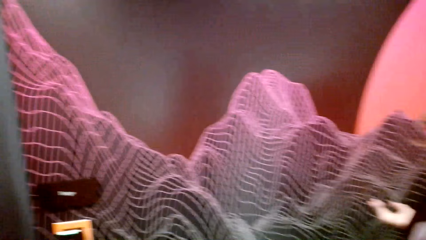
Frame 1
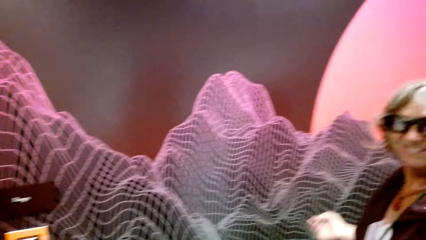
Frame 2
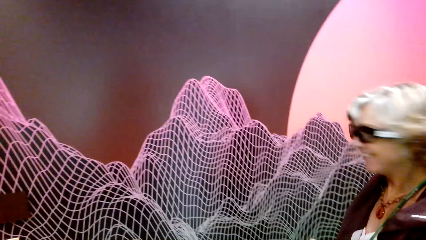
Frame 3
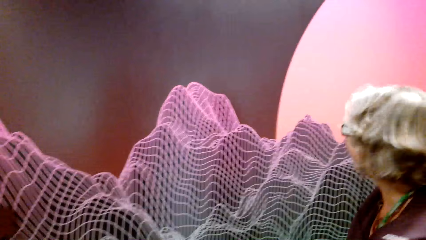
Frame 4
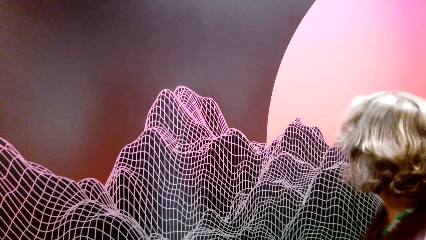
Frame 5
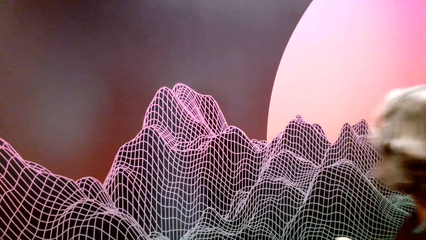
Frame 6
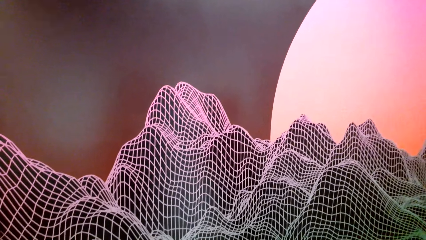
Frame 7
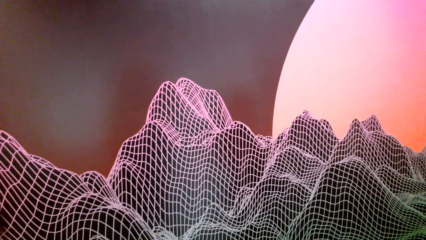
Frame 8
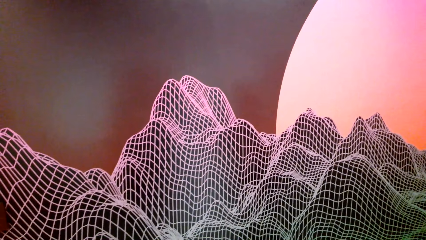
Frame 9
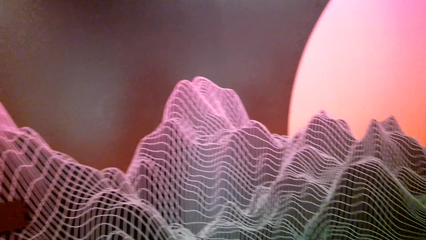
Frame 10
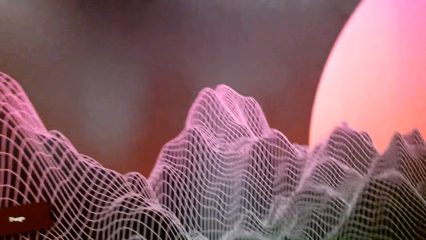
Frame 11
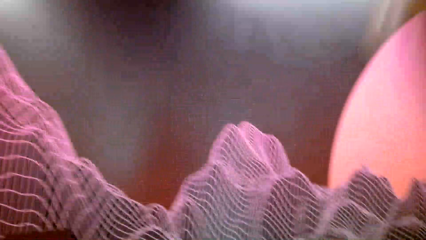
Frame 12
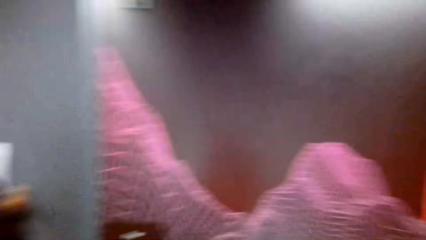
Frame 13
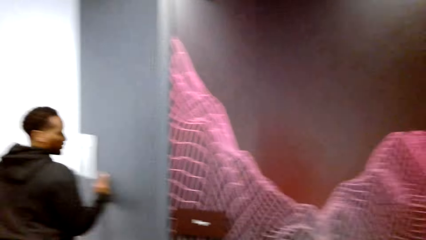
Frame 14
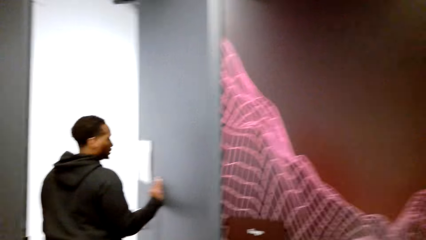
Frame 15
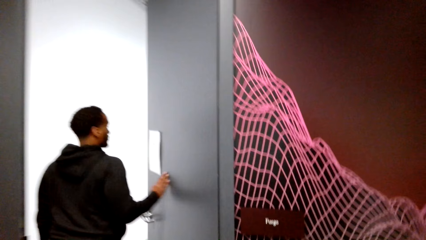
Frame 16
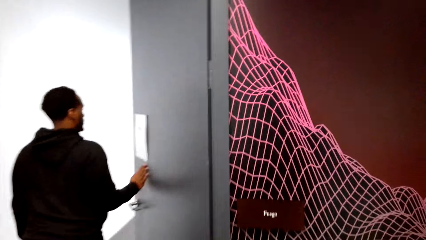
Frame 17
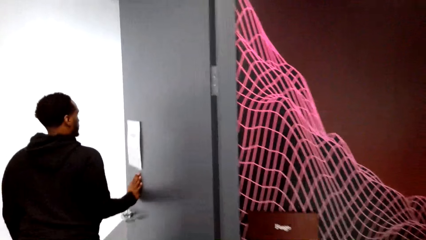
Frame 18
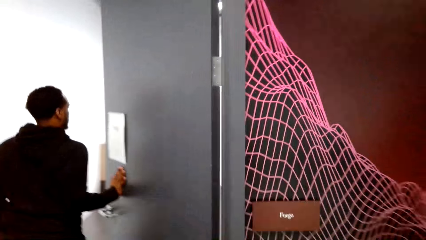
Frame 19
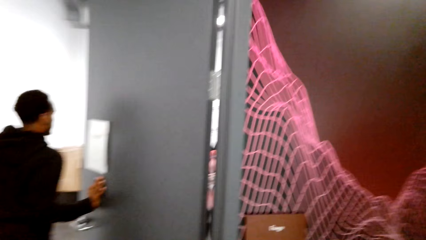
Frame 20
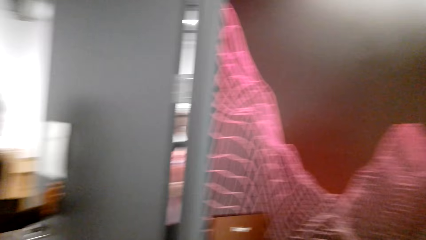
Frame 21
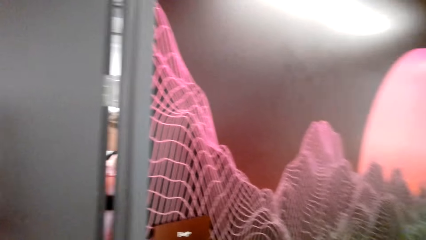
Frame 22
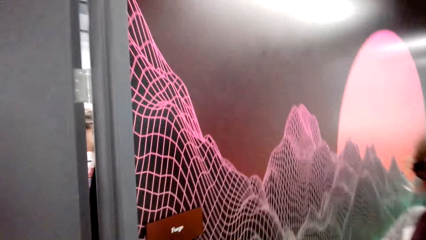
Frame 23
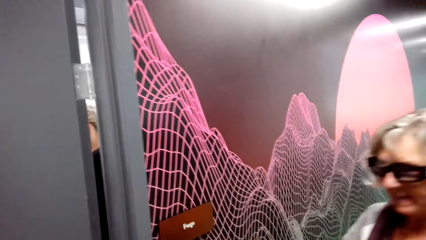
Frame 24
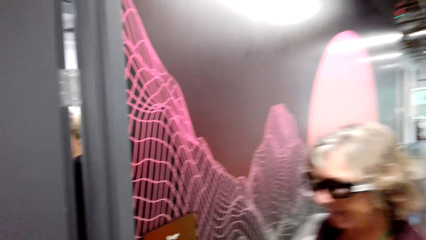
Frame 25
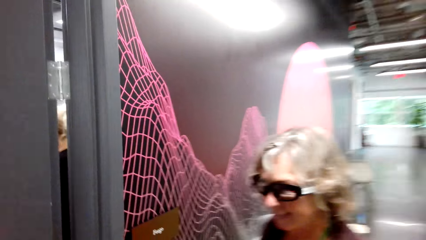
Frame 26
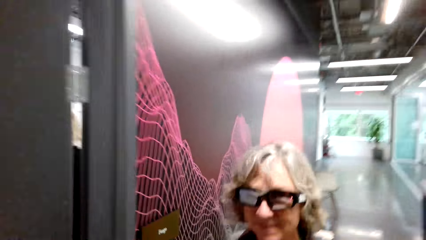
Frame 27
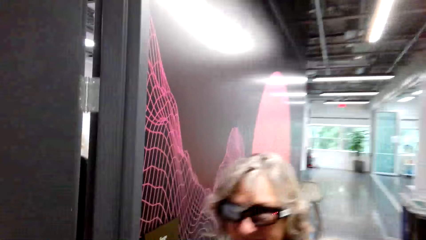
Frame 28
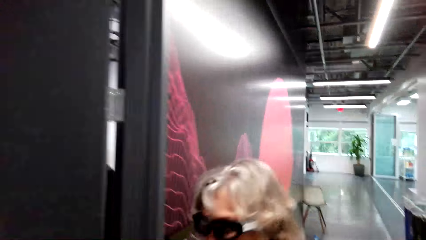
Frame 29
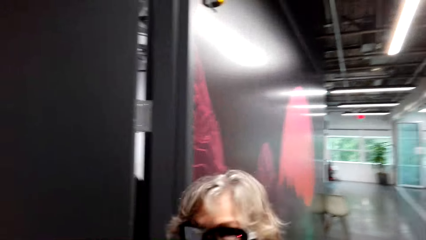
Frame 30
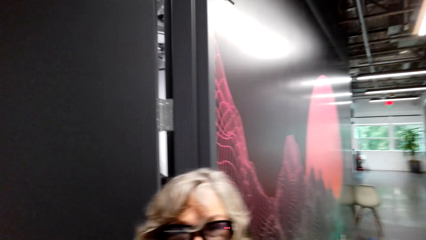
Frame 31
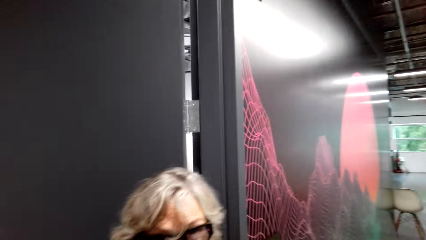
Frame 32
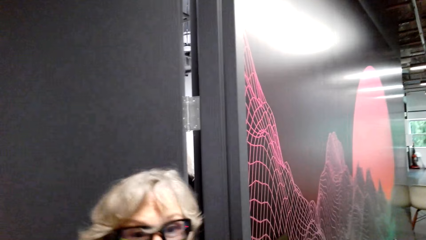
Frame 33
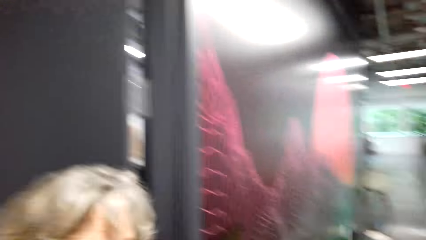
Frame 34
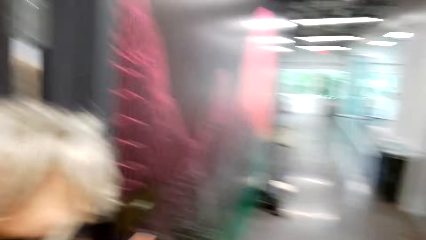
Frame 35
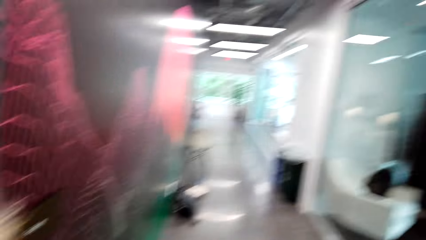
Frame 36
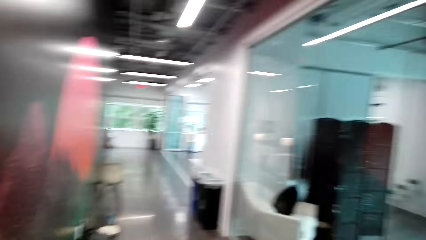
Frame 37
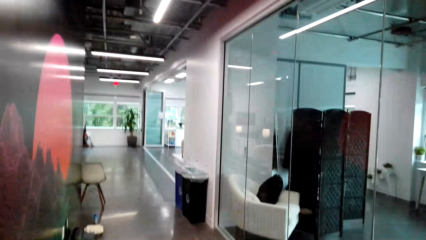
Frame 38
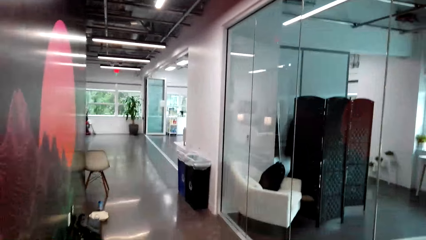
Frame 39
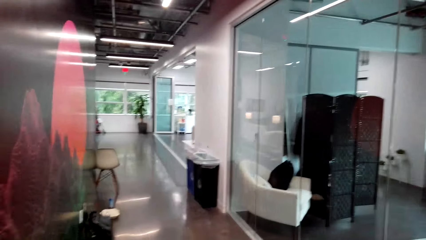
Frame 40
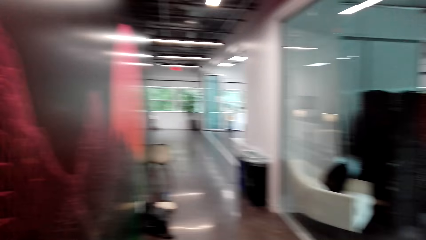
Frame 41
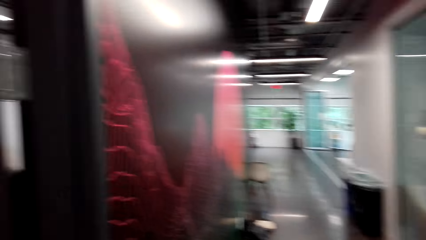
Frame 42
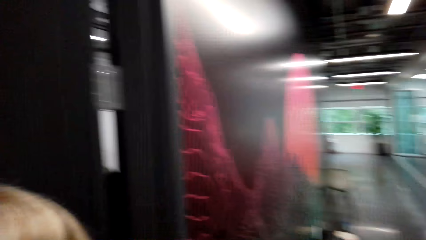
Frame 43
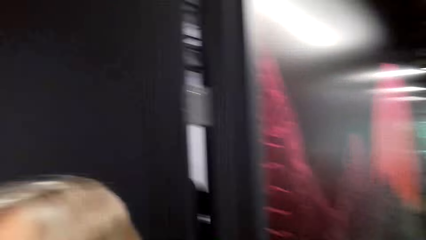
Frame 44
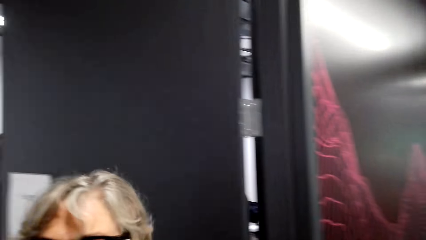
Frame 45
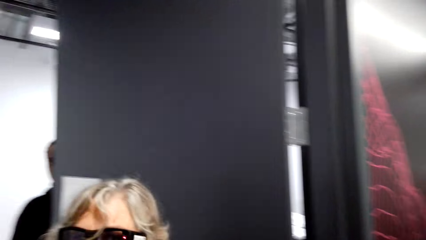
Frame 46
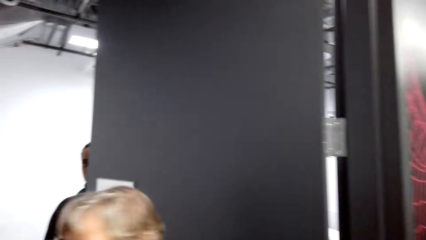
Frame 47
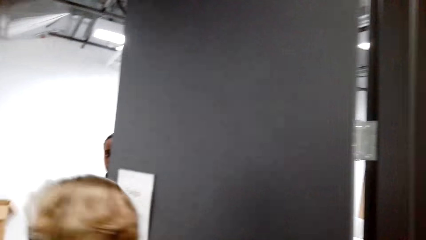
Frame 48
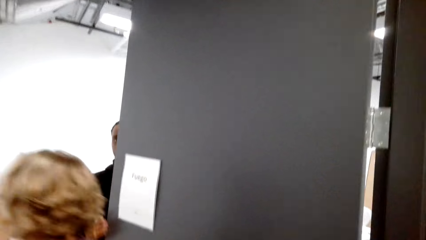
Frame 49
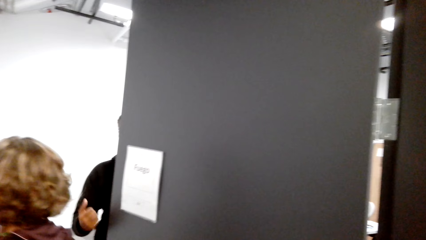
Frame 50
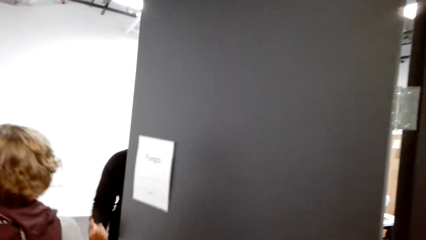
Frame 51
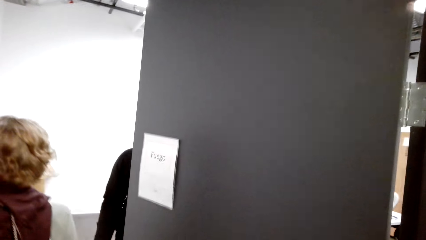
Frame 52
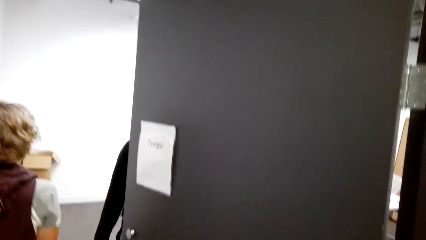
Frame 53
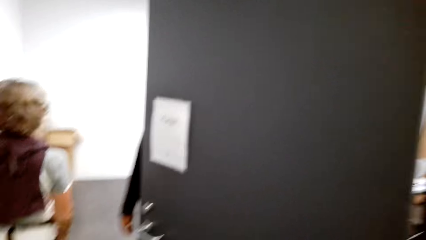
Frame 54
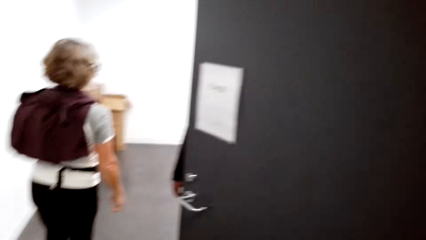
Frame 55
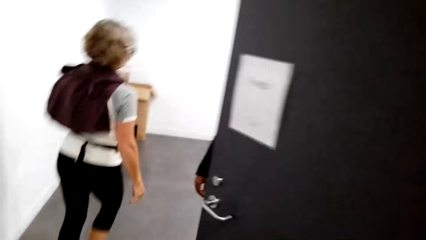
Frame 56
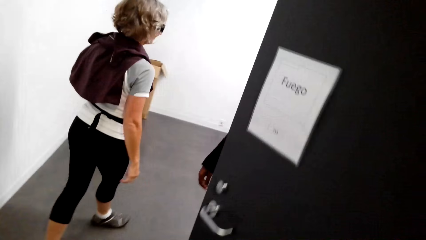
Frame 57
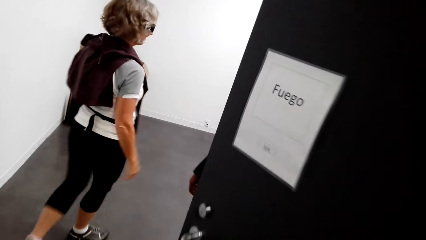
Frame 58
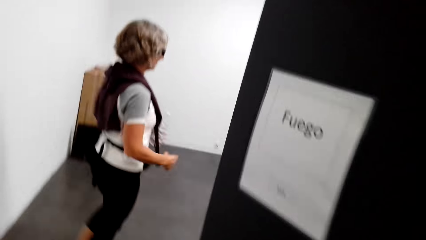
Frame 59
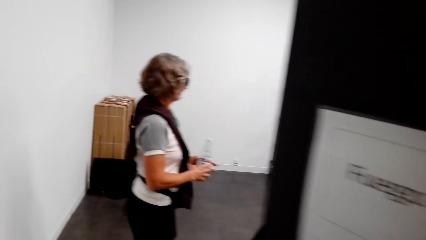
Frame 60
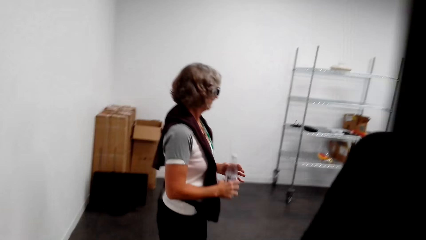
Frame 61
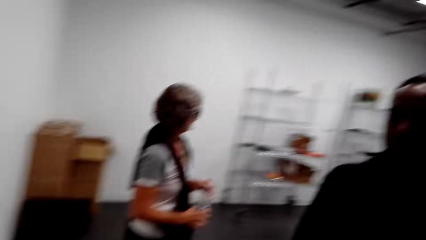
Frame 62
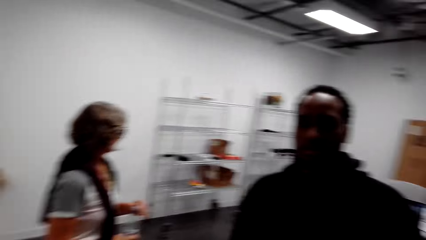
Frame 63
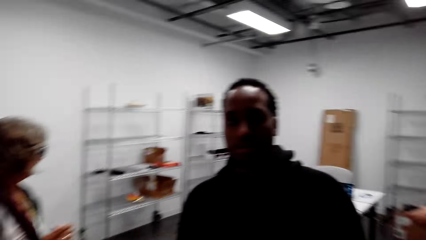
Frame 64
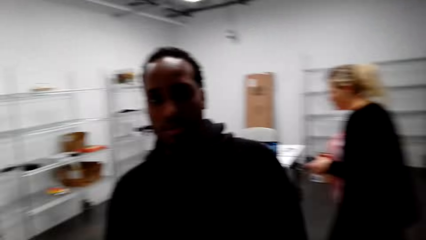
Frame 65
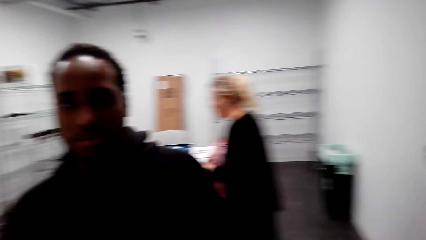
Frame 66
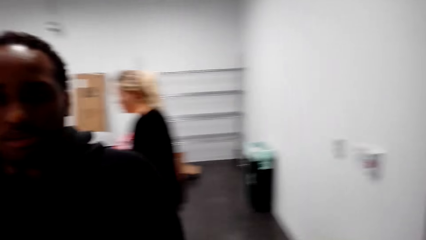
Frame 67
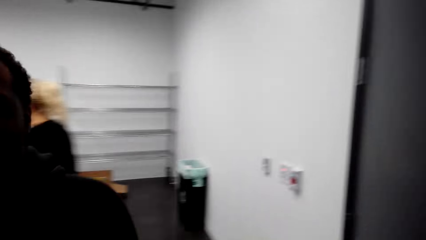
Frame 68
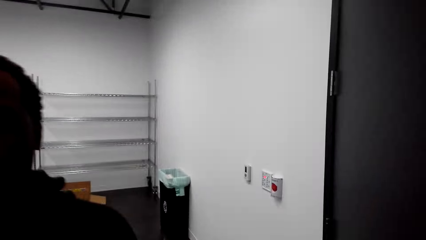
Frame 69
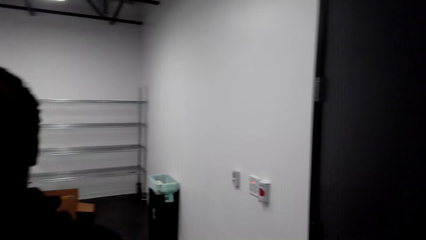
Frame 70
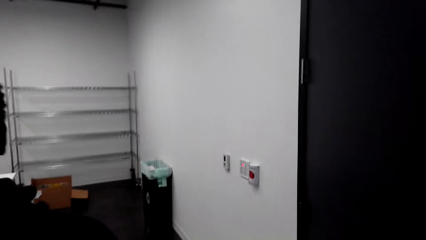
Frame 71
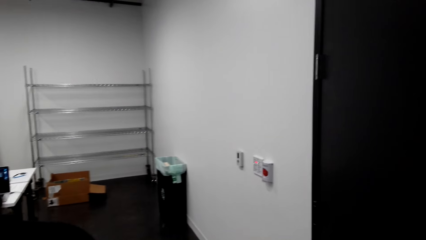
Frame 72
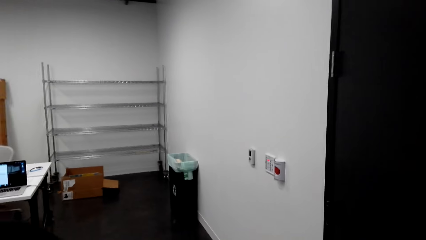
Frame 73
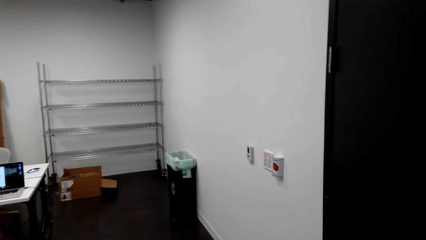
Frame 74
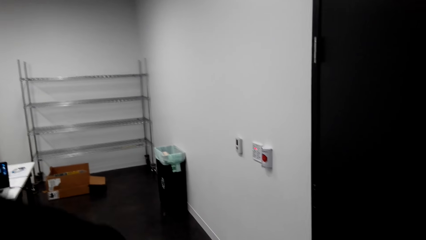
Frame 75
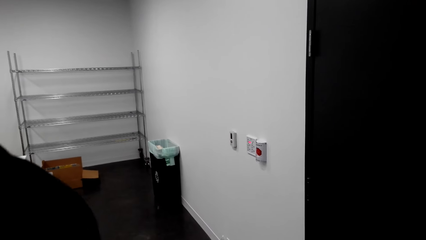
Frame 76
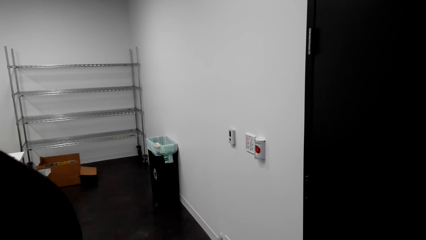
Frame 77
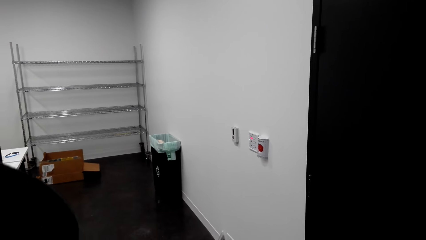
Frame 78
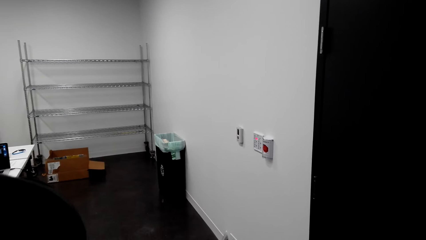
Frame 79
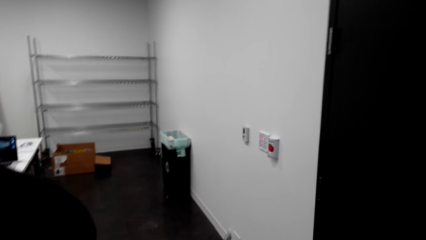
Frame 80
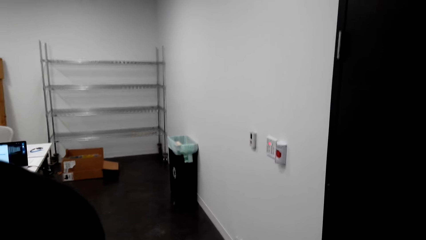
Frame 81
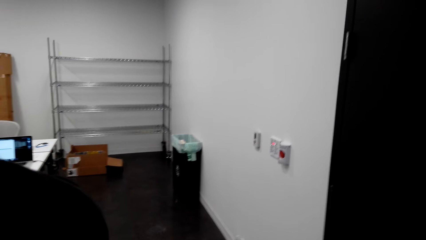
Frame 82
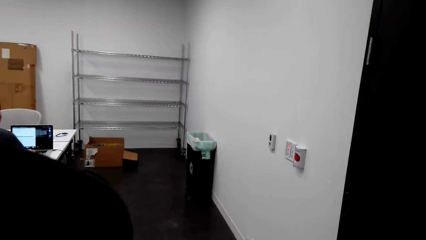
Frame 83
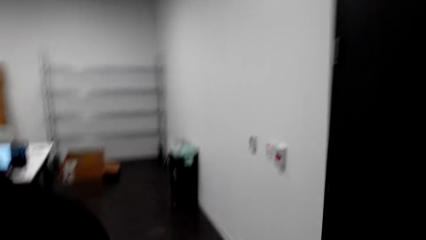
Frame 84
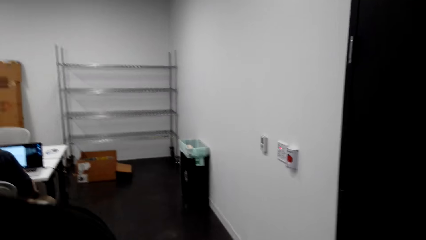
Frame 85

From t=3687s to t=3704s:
The camera wearer dialogues with a lady. They look around. The lady laughs and walks around the floor. The camera wearer dialogues with the lady. They walk in a corridor. The lady dialogues with the camera wearer. The camera wearer walks around the room. They dialogue with the lady. They turn around. The lady dialogues with the camera wearer. The camera wearer dialogues with the lady. The lady enters a room. The camera wearer enters the room. They turn around.
